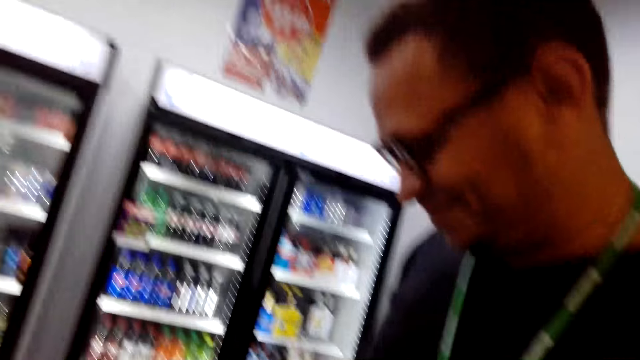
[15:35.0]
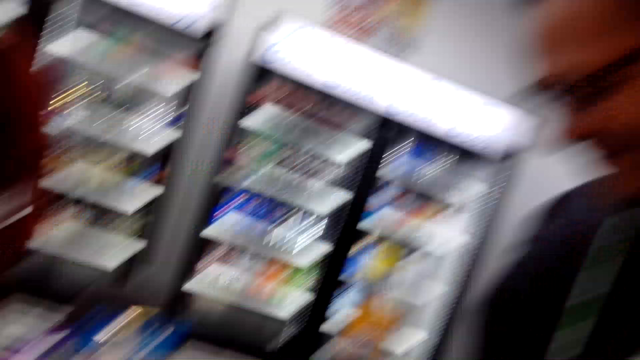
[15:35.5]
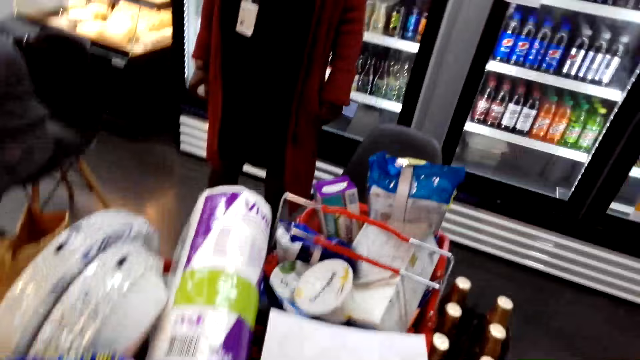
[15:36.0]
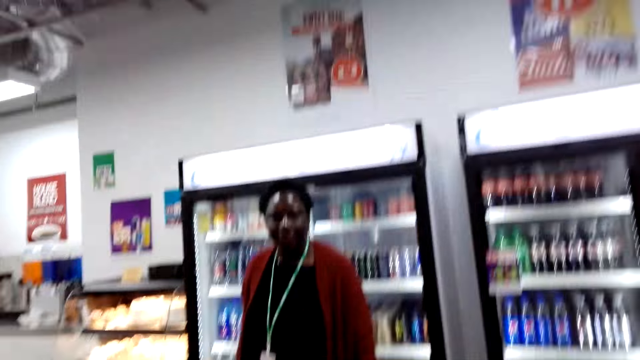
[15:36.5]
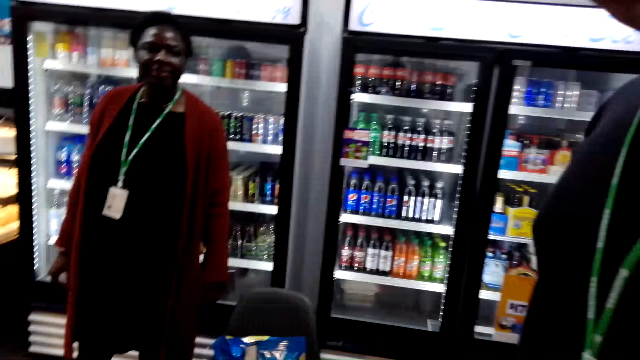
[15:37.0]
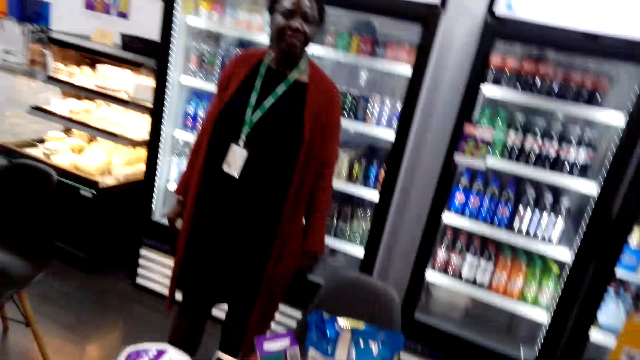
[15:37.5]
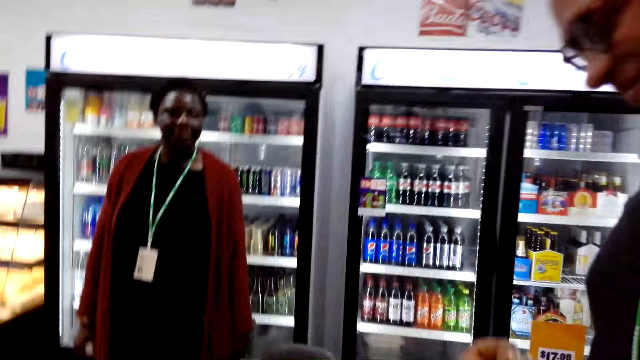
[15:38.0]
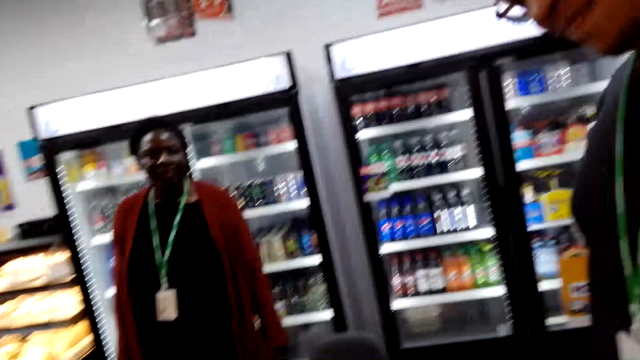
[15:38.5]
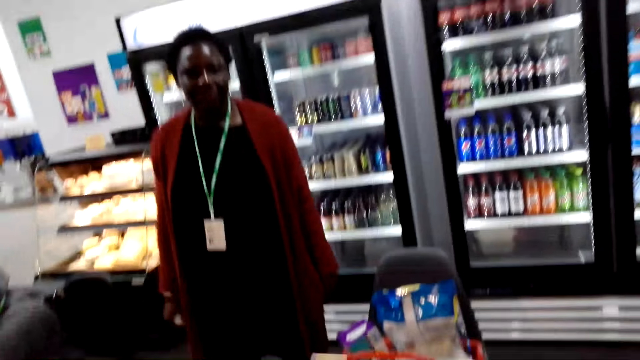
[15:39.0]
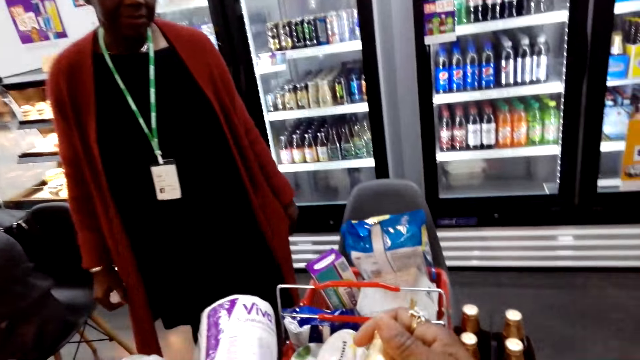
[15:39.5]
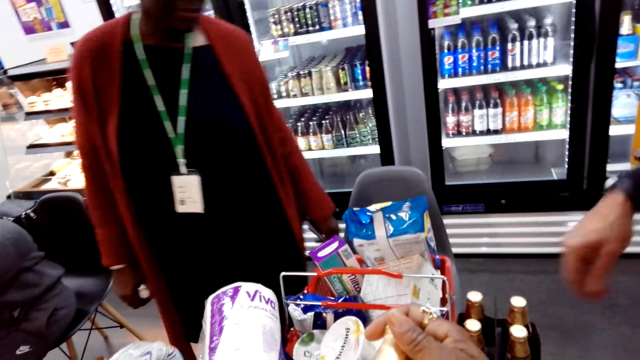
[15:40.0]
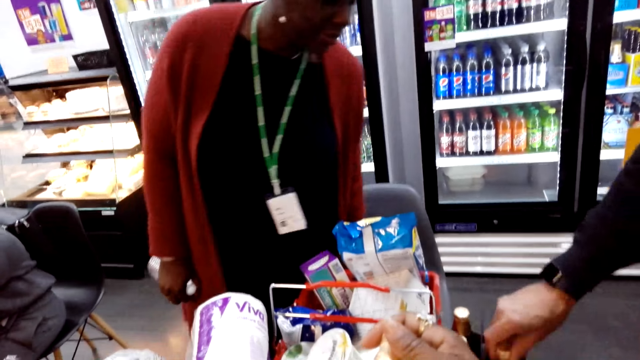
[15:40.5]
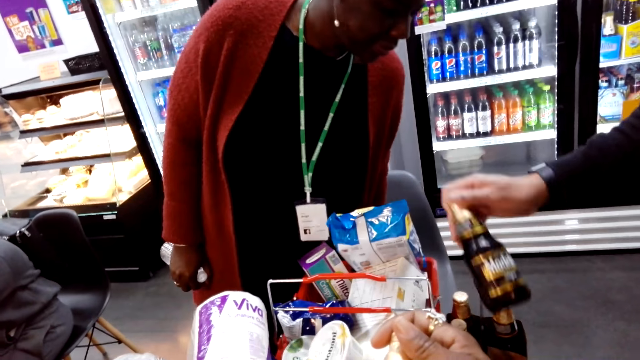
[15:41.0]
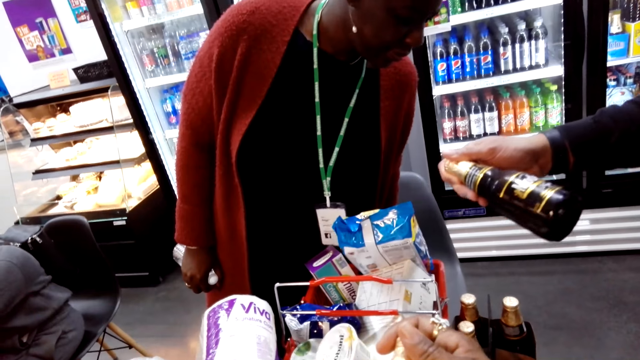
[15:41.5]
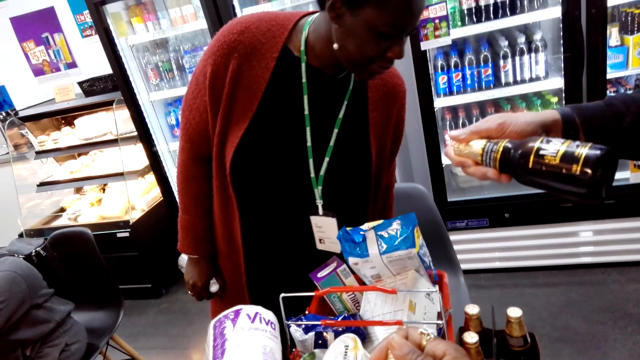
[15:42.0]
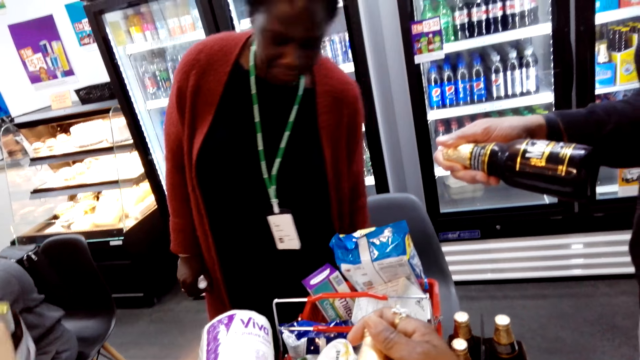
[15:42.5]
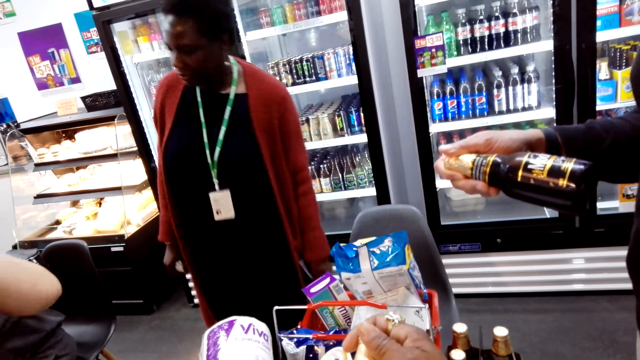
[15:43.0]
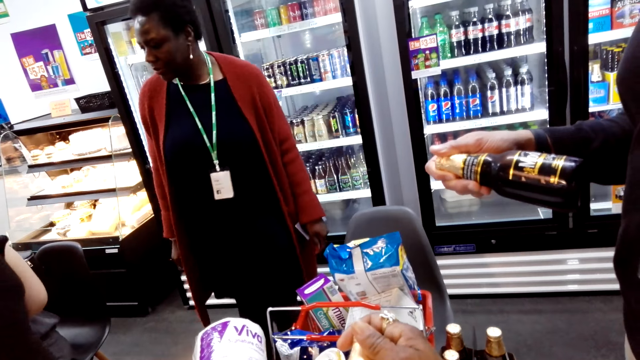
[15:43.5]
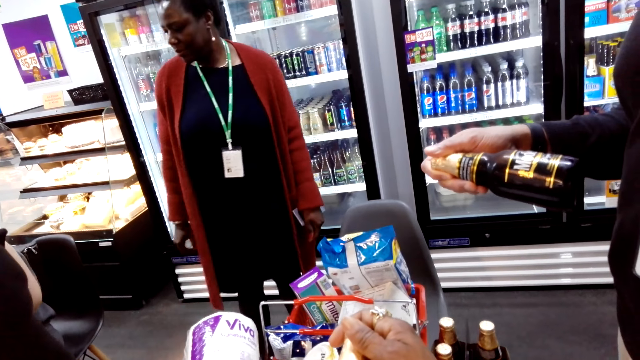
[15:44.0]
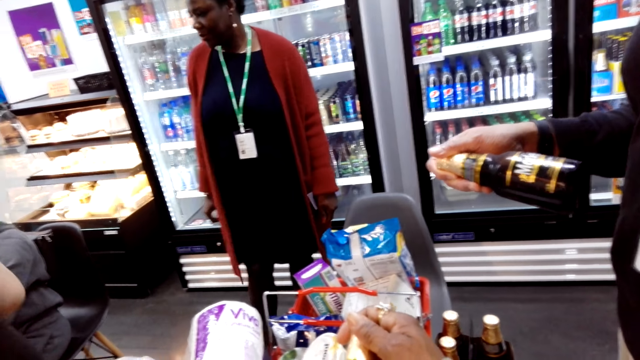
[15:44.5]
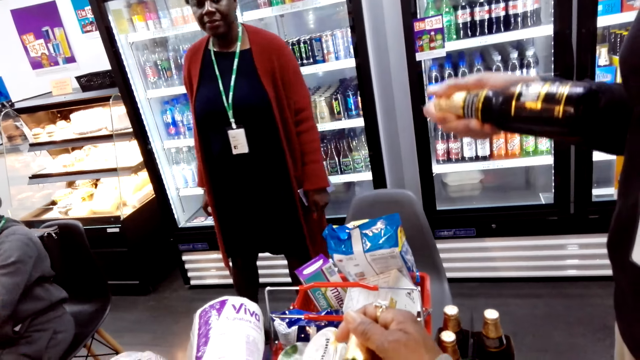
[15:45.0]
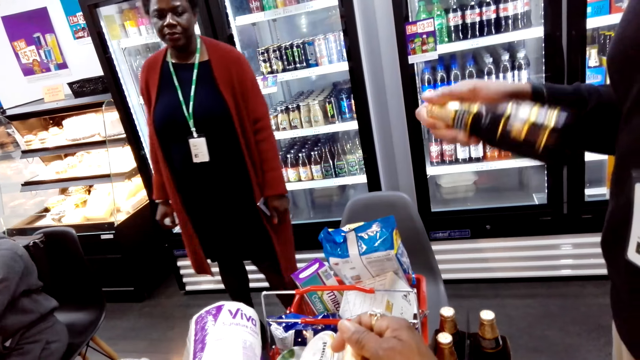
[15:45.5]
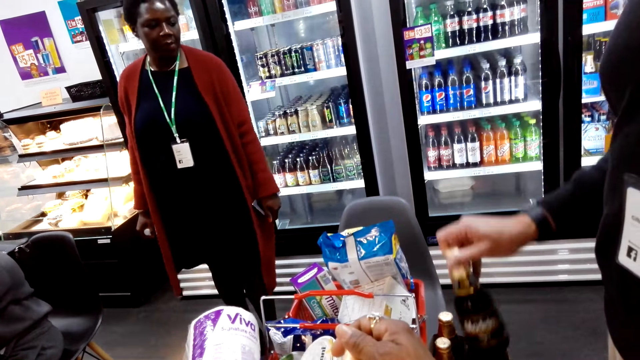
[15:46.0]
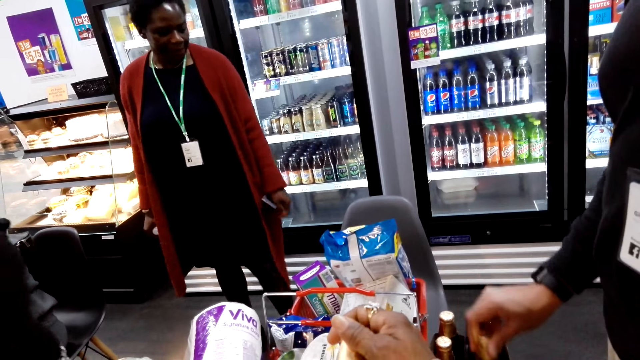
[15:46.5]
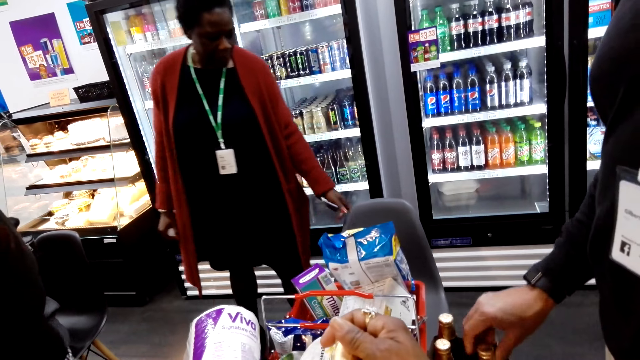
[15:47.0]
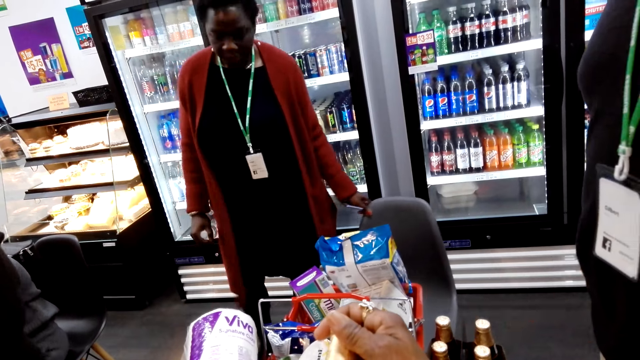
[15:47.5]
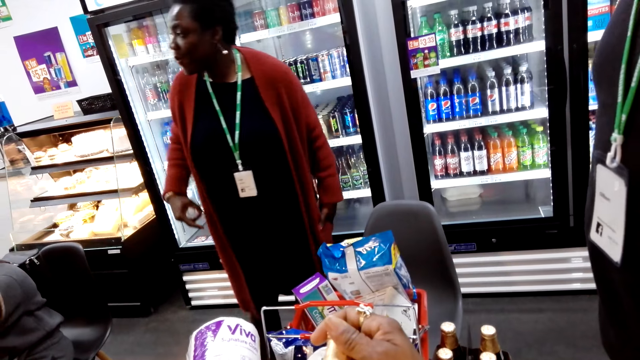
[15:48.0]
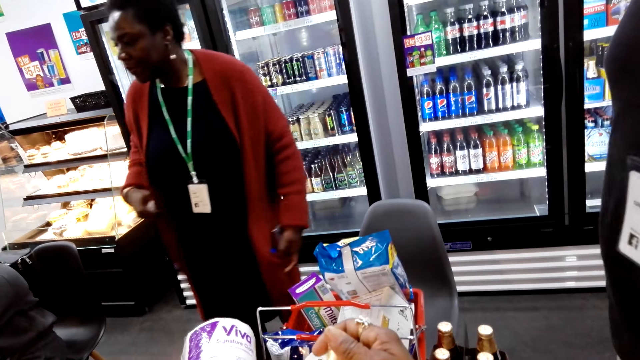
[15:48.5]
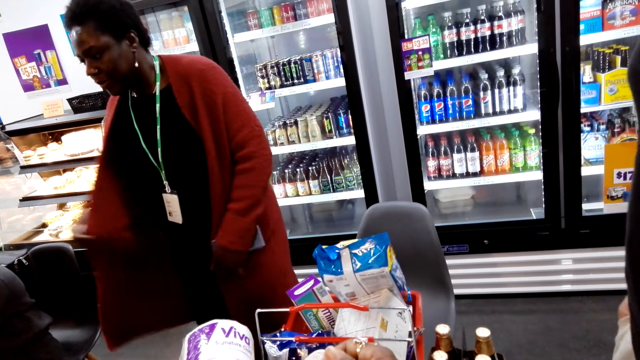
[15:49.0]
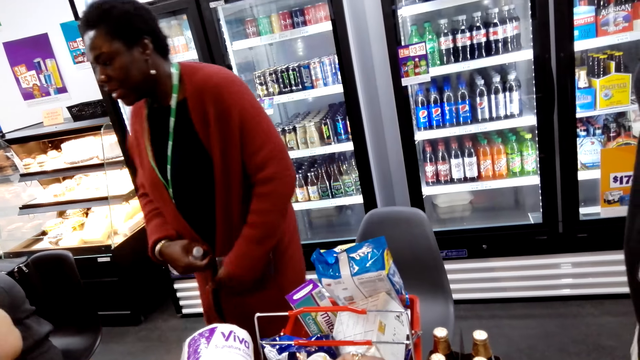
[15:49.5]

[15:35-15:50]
A woman checks the beer. Another woman picks up the beer and checks the beer. The first woman checks the beer. The camera wearer checks the beer. They lift a beer bottle. A man reads a shopping list. The camera wearer puts a wine bottle on a table. Another man places the beer on the table. The first woman moves a chair.

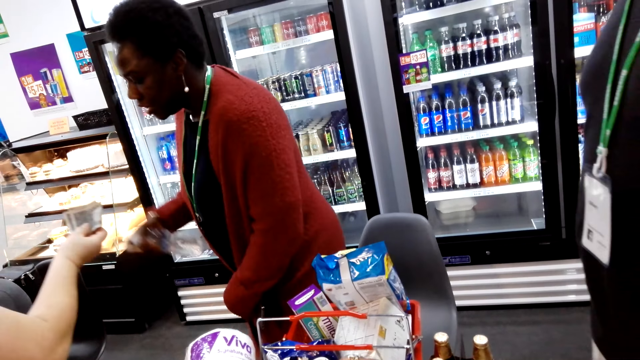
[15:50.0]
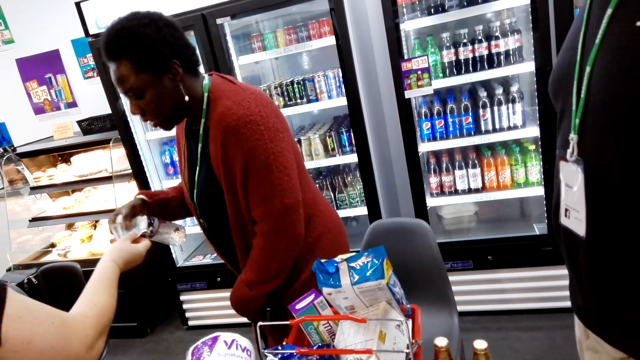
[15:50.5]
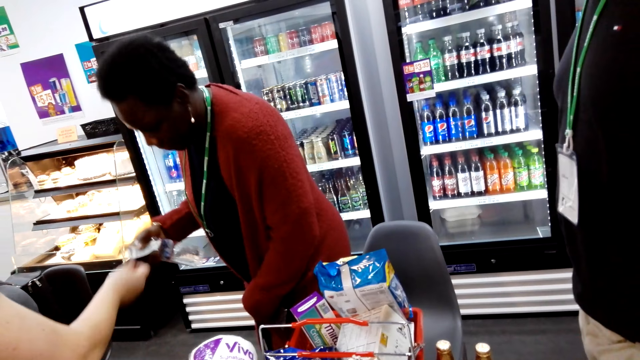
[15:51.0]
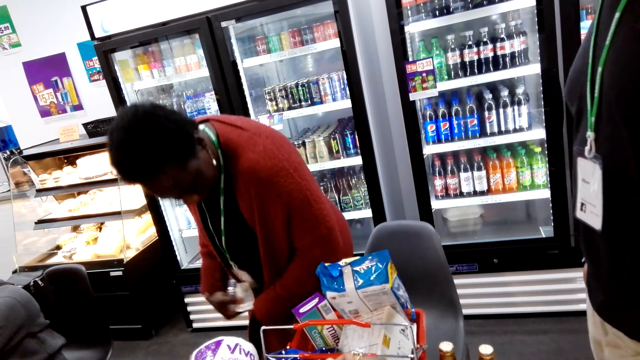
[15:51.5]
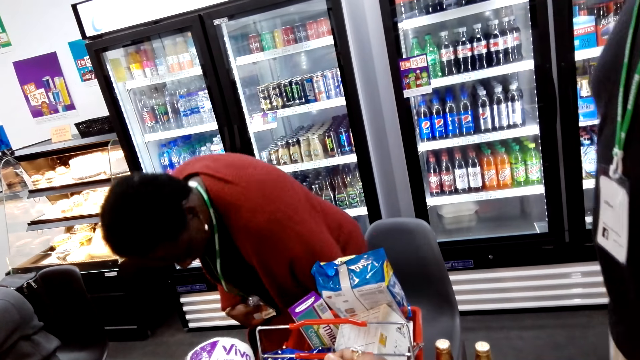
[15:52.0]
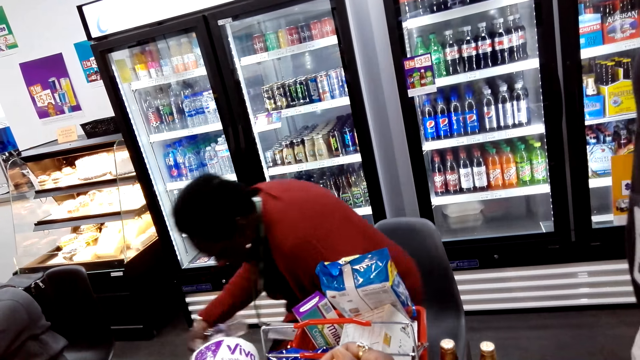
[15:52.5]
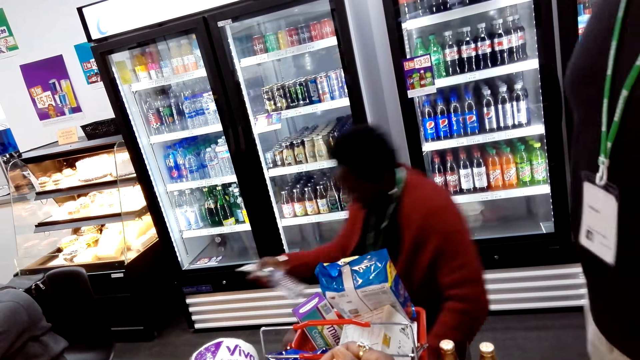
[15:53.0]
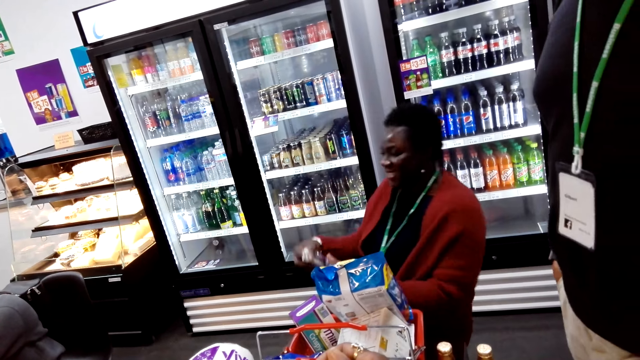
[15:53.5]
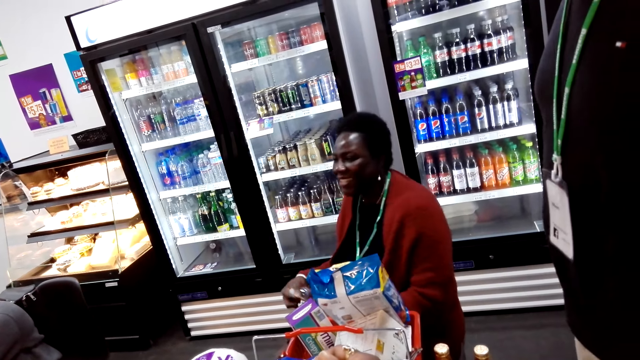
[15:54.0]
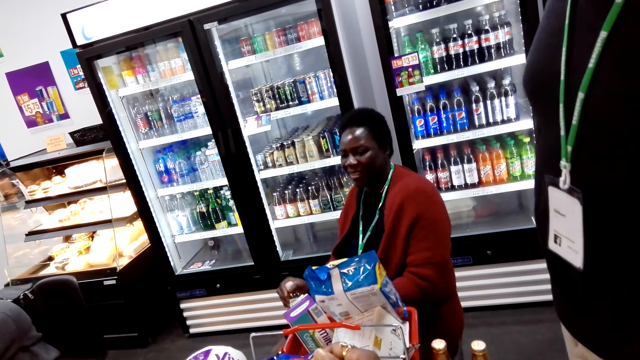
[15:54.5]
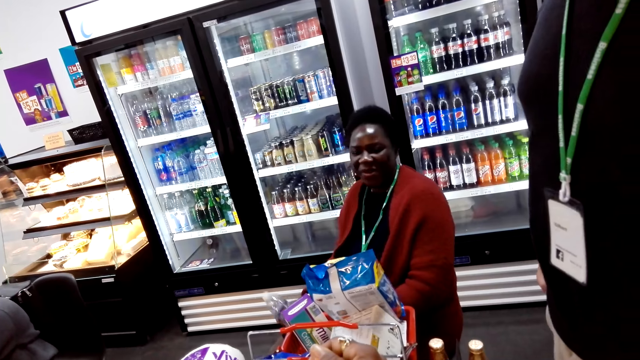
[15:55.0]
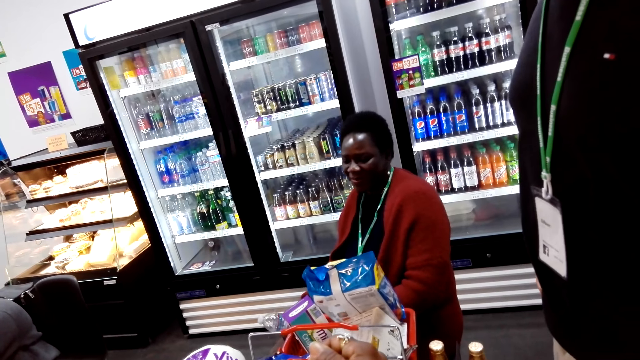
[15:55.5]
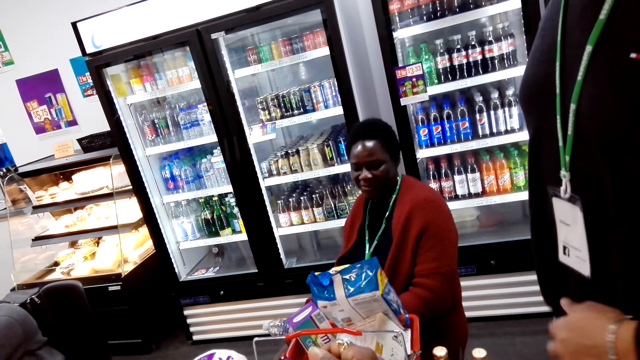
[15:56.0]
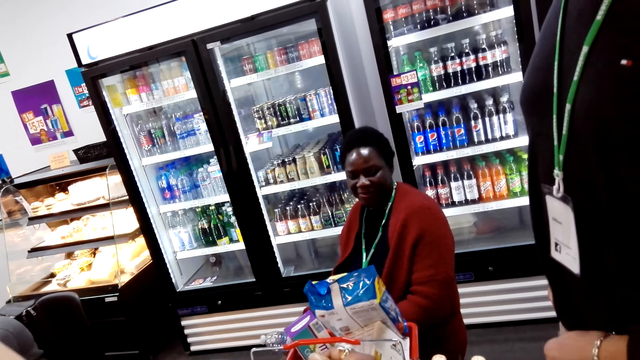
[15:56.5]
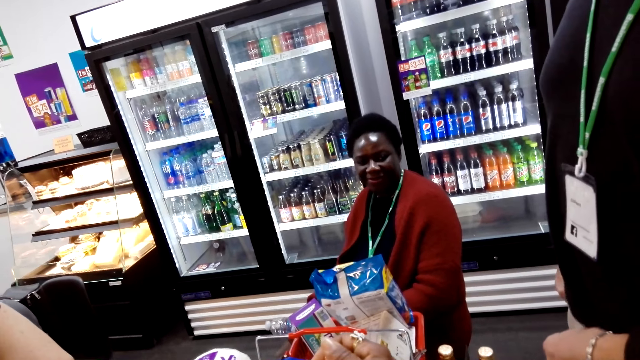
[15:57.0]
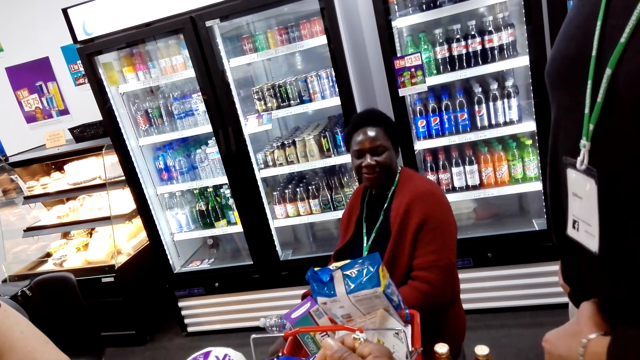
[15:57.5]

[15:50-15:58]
The camera wearer puts a hand in his pocket. A woman picks up something and sits on a chair. The camera wearer looks at the items.
